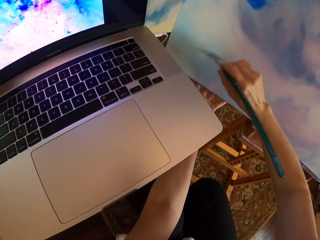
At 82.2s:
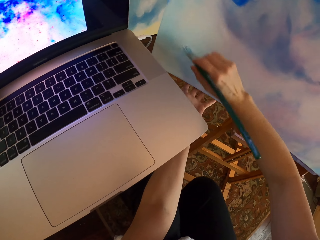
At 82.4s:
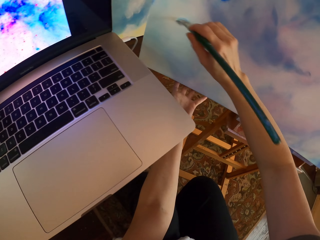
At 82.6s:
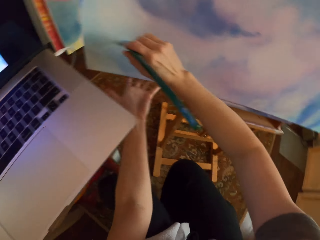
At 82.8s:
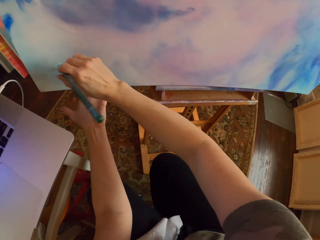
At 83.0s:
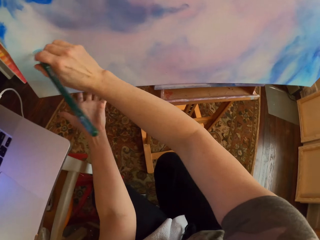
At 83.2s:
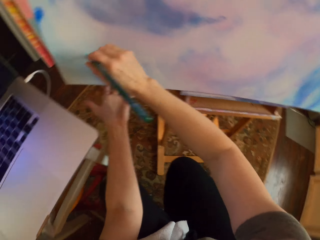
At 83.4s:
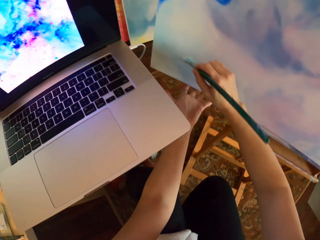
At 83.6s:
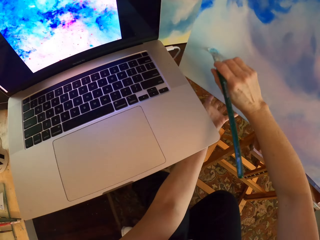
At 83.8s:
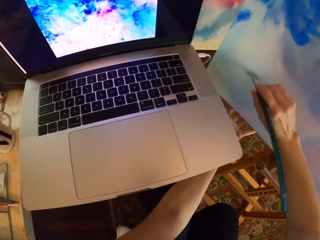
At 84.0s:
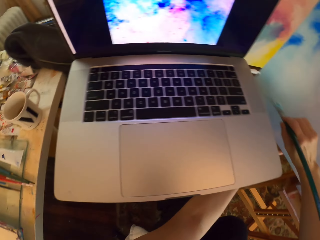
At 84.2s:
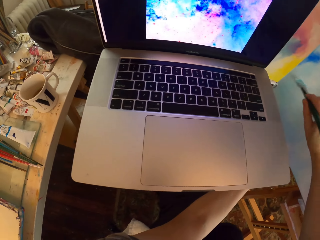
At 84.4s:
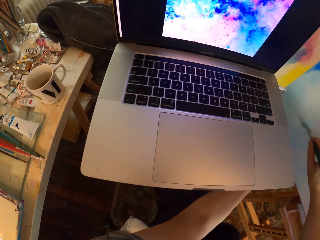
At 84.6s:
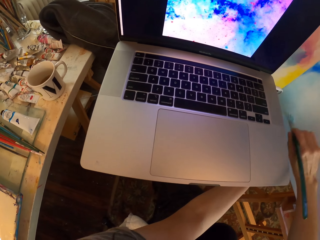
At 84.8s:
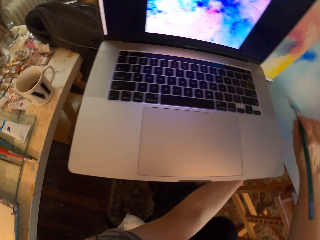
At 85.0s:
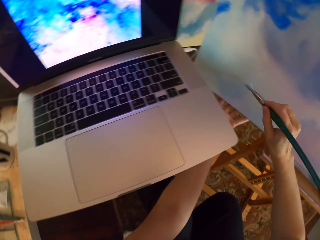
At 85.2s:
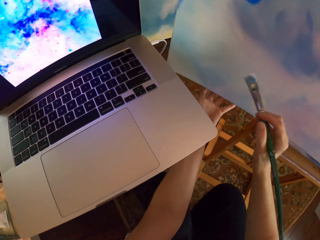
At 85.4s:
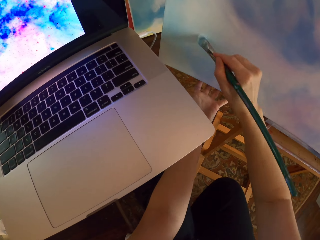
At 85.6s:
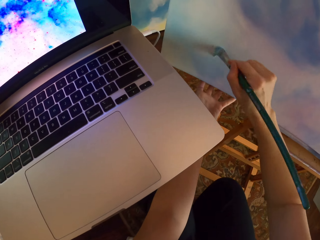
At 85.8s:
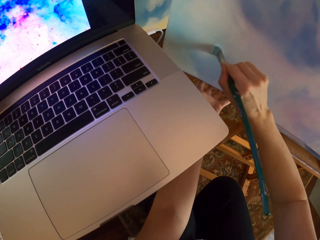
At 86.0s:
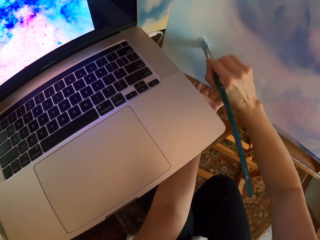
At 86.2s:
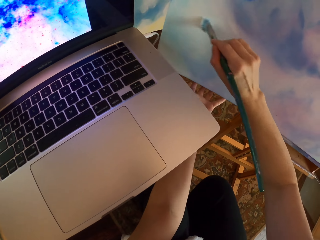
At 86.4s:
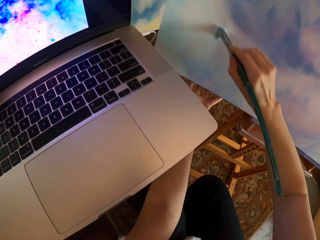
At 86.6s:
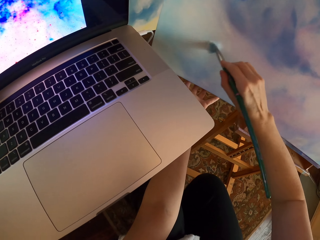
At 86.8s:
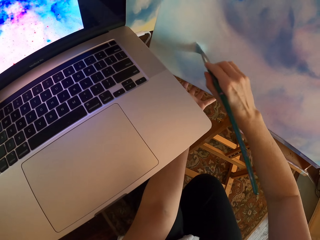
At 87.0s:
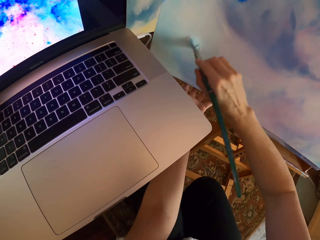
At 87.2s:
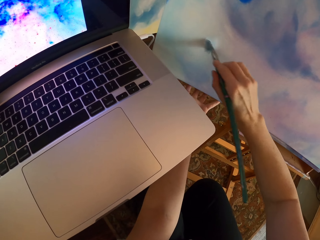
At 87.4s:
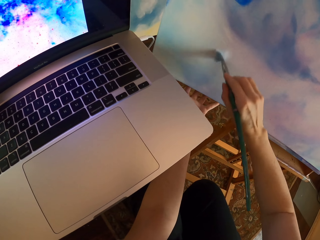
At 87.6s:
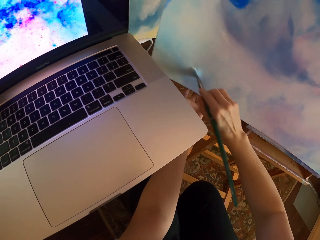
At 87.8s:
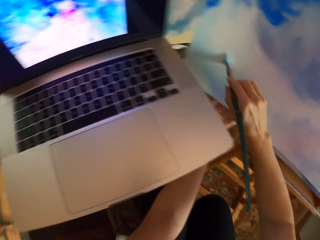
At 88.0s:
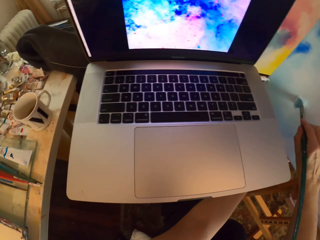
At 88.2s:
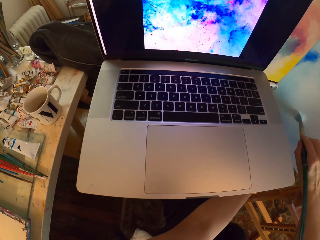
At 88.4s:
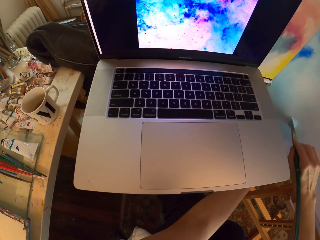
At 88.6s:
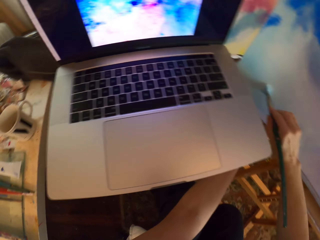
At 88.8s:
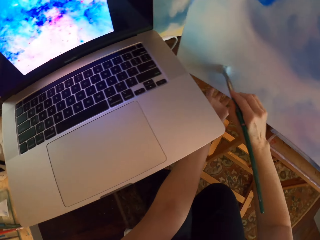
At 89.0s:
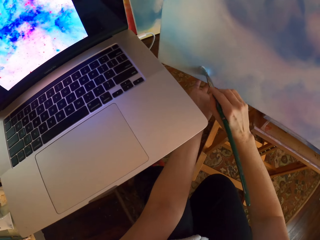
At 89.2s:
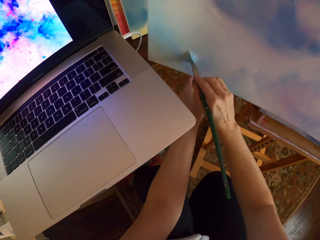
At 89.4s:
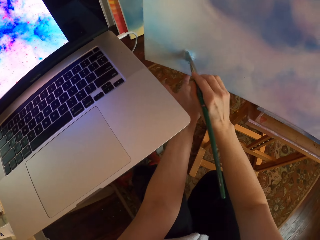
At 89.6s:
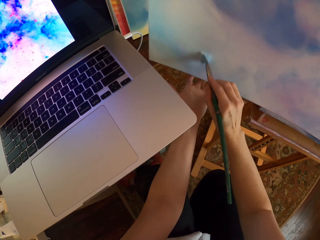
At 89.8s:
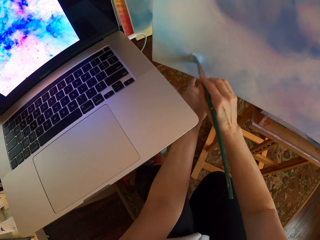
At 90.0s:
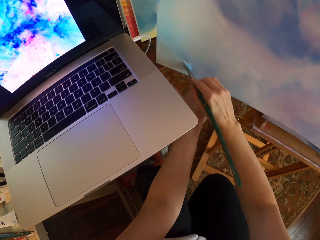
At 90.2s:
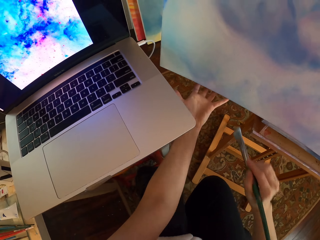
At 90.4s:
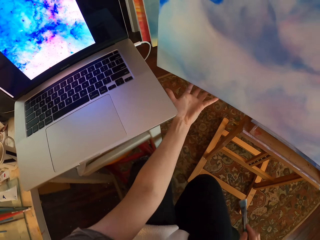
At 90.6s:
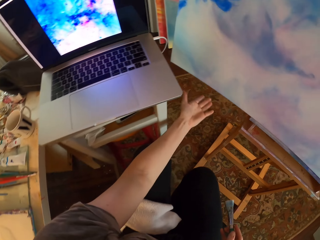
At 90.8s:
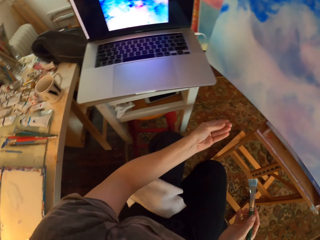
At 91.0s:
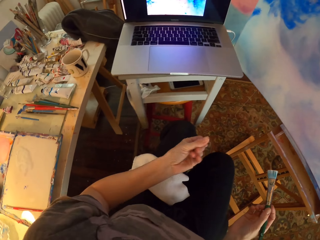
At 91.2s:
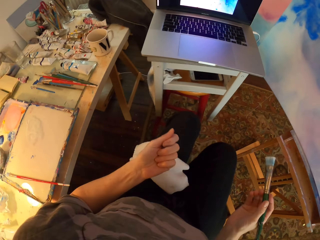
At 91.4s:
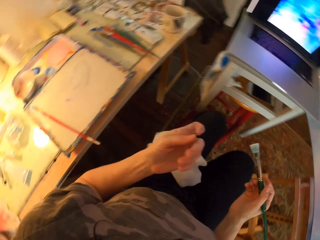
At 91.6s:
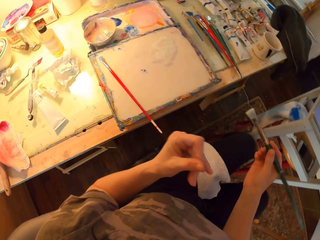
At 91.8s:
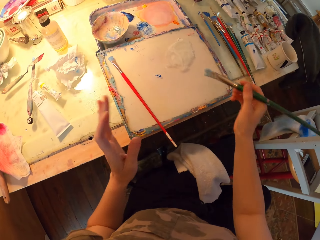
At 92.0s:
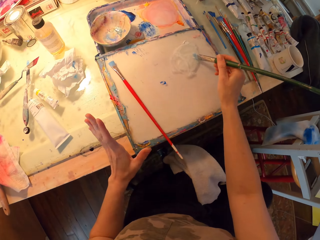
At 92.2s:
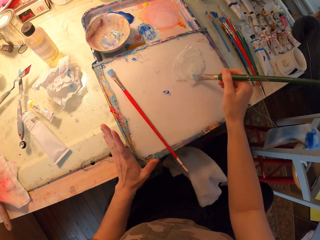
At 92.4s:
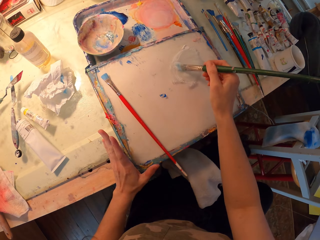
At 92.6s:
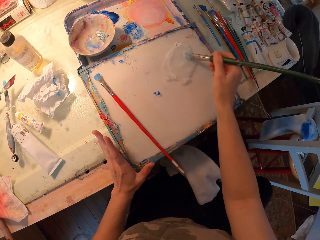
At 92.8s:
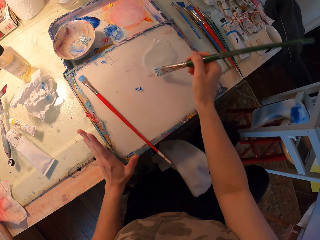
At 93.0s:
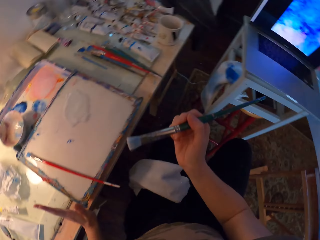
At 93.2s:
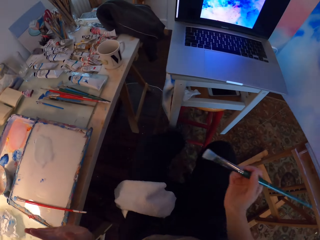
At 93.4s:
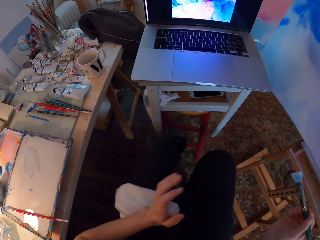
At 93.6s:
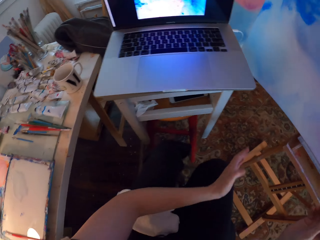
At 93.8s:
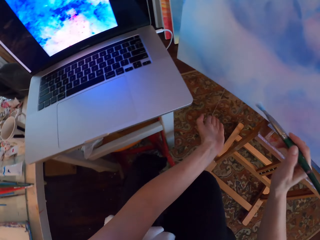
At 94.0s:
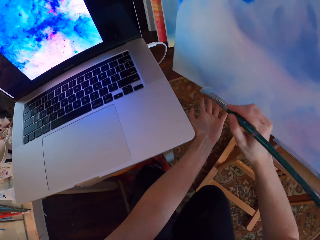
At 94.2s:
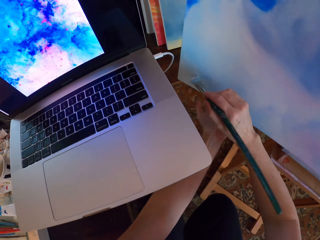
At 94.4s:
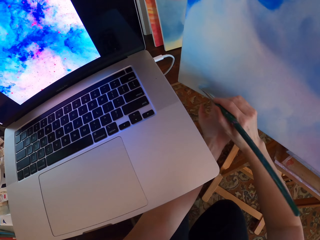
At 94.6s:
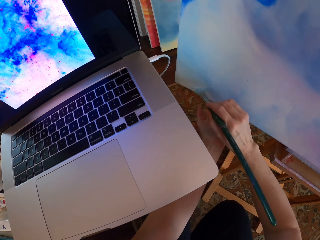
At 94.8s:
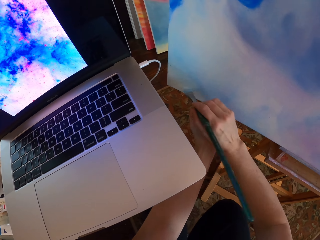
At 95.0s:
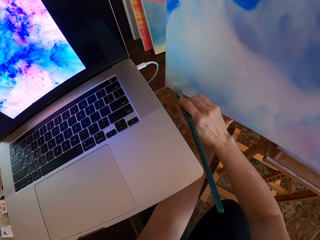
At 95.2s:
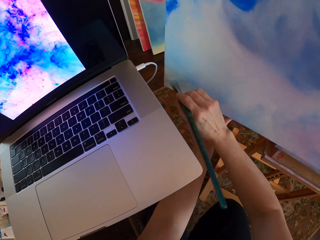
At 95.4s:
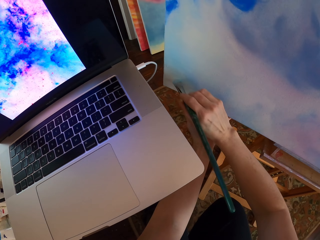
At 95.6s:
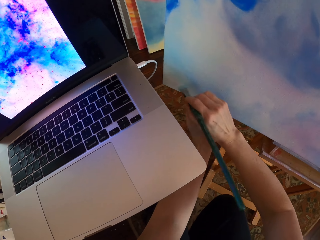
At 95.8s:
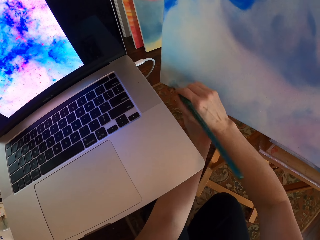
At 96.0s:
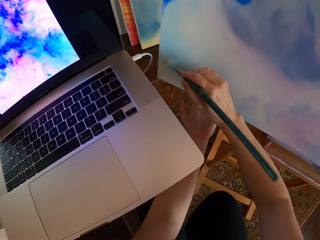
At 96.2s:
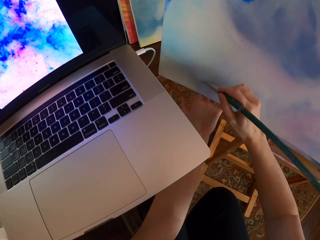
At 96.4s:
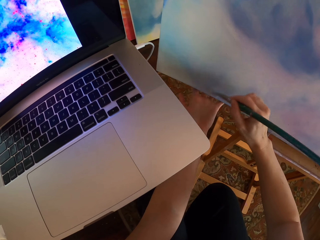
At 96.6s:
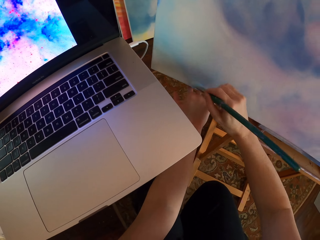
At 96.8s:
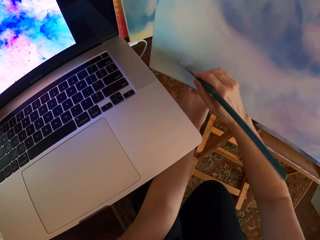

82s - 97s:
The camera wearer turns around. They paint on a canvas. They stare at the laptop. They paint on the canvas. They turn around. They stare at the laptop. They paint on the canvas. They pull back both hands, lift the left hand and turn around. They rub the paint brush on the paint. They turn around. They move both hands. They hold the canvas. They paint on the canvas.

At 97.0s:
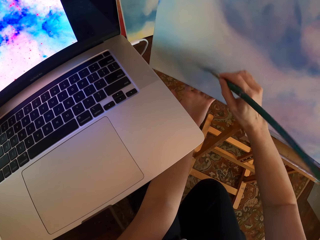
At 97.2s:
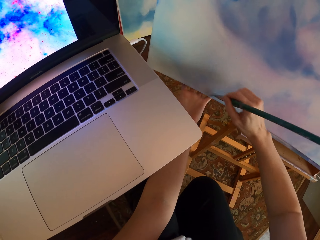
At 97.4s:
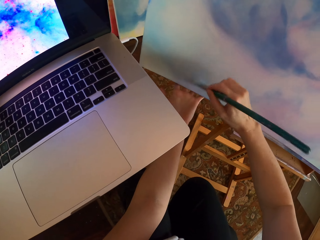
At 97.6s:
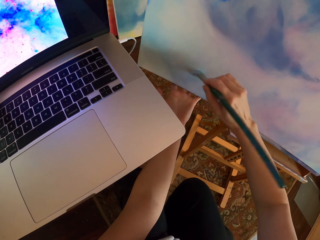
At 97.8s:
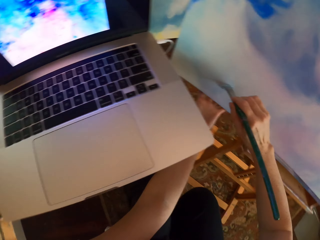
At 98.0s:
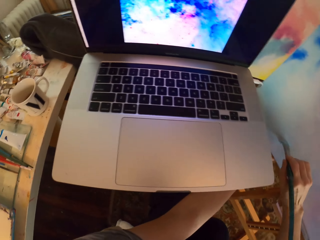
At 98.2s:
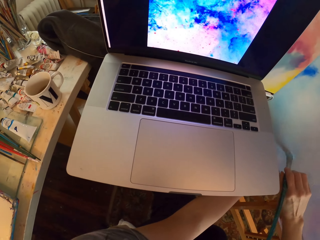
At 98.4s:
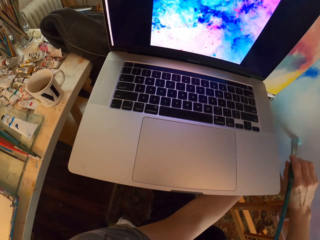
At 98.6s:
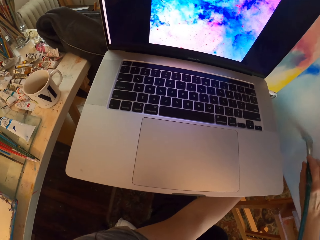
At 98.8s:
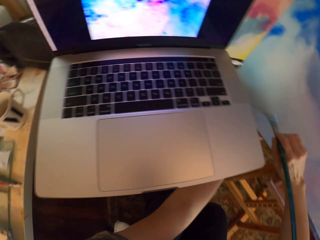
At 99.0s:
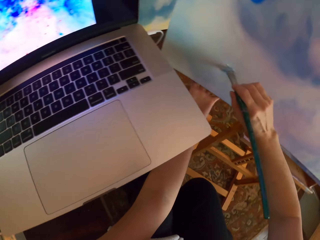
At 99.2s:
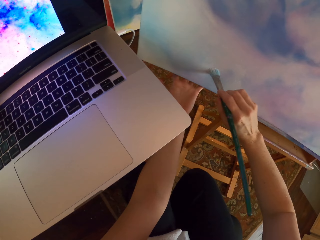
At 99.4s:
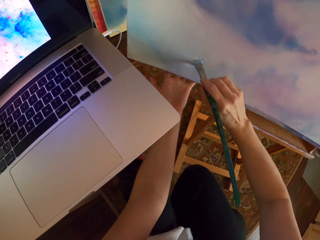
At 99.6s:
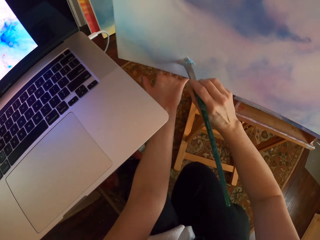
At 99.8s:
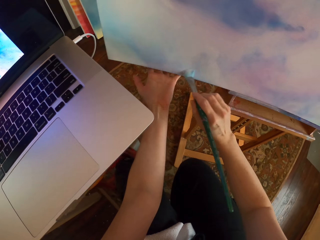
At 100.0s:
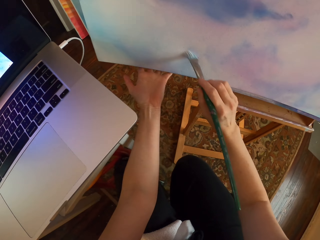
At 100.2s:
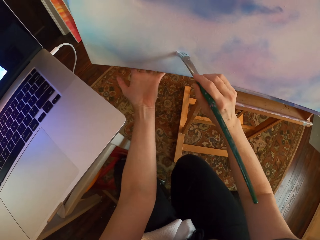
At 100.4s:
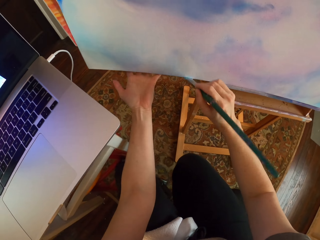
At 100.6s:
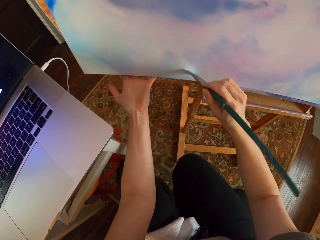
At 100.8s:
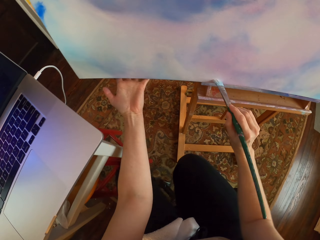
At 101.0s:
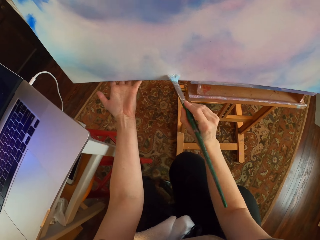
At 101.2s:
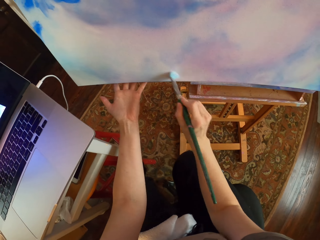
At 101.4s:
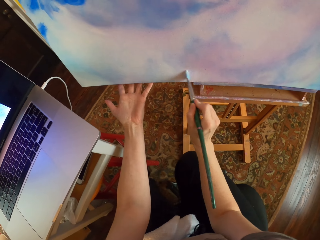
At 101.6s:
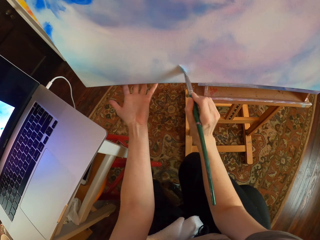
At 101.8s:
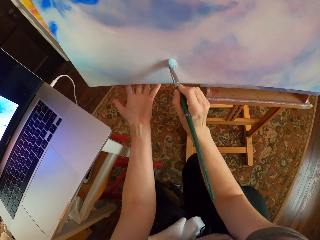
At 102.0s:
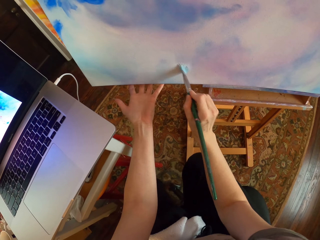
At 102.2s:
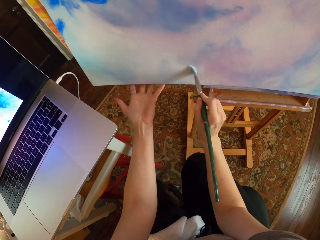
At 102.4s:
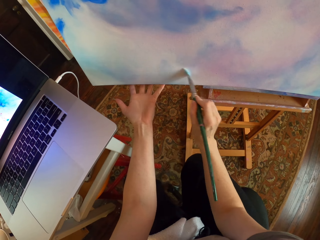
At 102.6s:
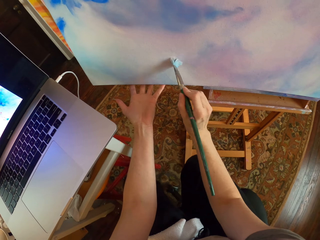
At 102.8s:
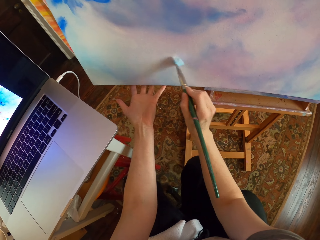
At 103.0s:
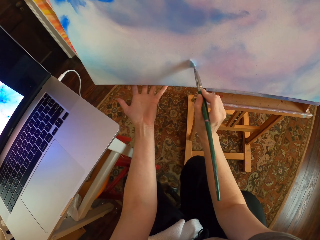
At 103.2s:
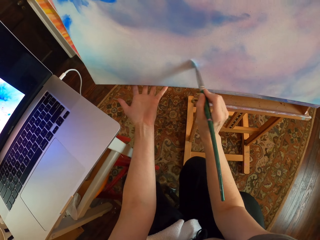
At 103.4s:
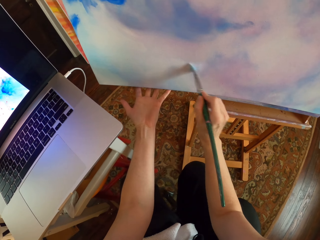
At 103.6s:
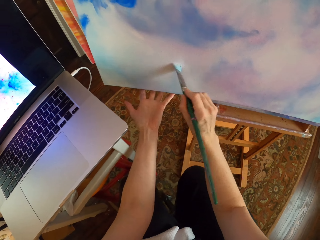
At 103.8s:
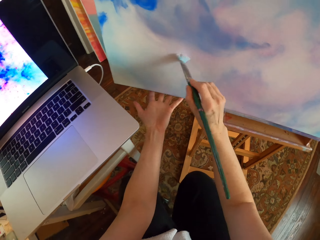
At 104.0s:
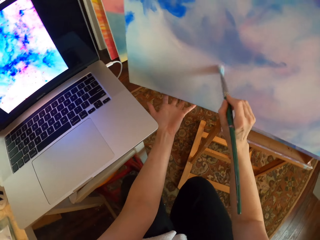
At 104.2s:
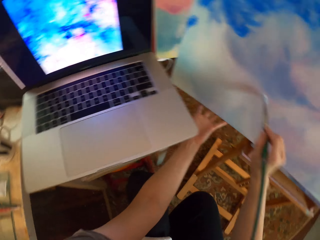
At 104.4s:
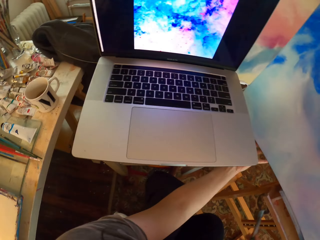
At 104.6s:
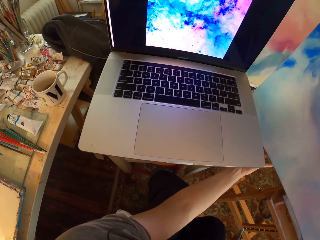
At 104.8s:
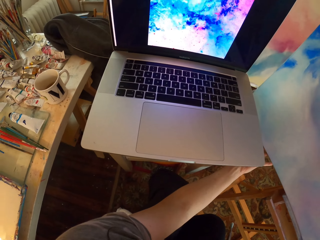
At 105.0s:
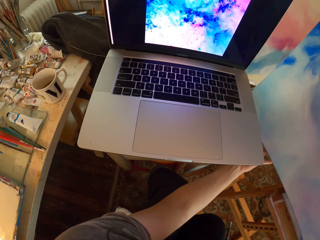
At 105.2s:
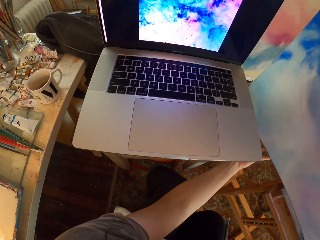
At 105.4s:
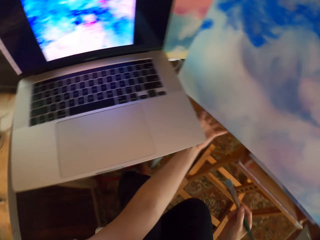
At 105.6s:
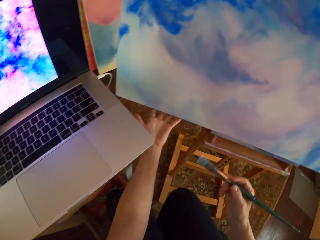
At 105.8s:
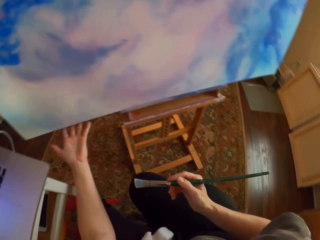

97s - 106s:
The camera wearer stares at the laptop. They paint on a canvas. They paint on the canvas again. They turn around. They stare at the laptop.
